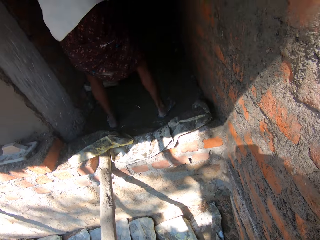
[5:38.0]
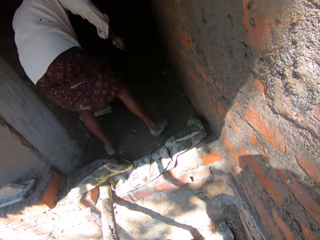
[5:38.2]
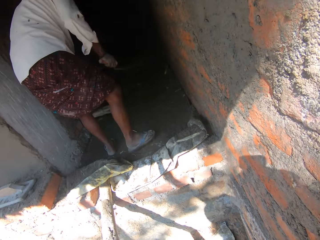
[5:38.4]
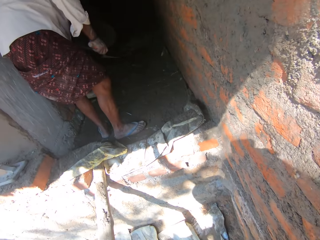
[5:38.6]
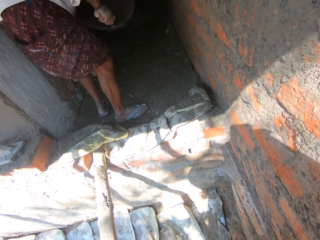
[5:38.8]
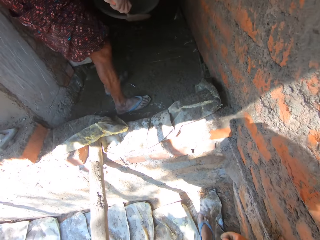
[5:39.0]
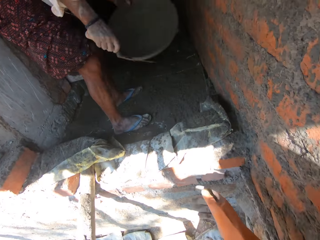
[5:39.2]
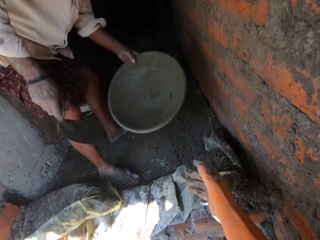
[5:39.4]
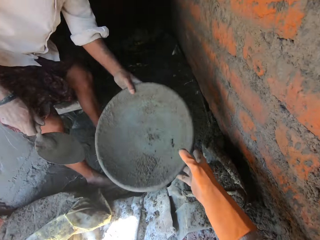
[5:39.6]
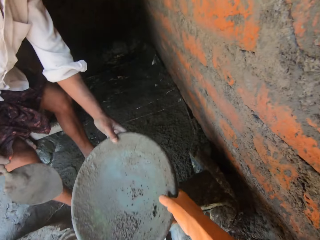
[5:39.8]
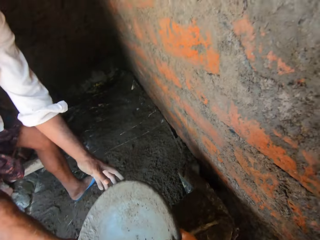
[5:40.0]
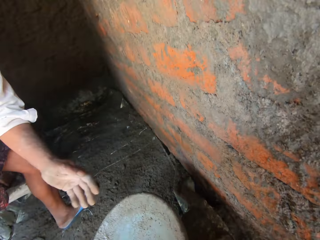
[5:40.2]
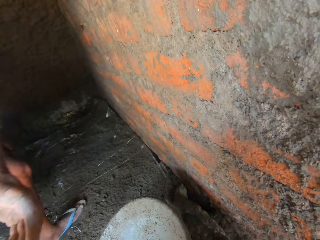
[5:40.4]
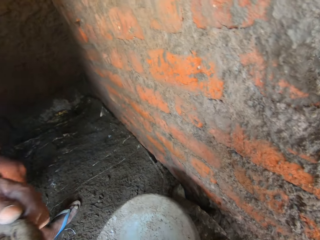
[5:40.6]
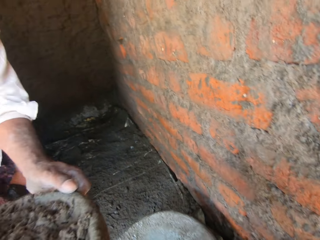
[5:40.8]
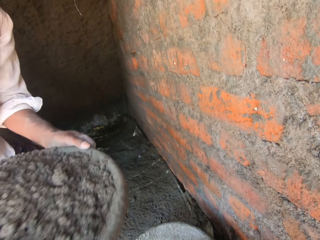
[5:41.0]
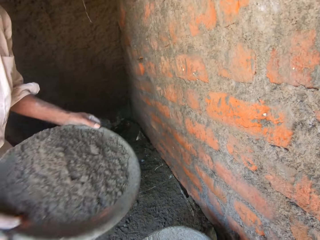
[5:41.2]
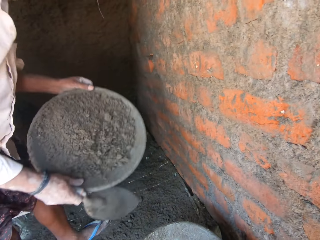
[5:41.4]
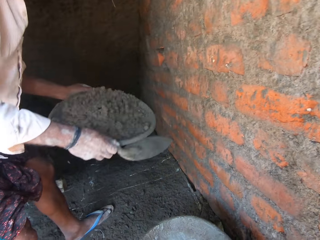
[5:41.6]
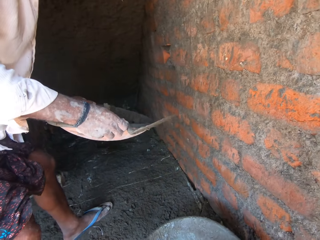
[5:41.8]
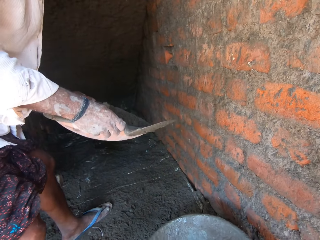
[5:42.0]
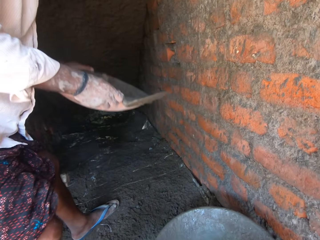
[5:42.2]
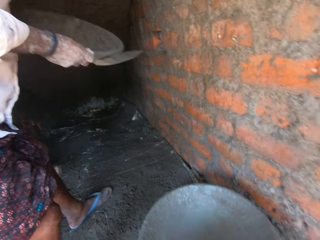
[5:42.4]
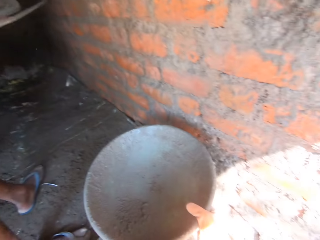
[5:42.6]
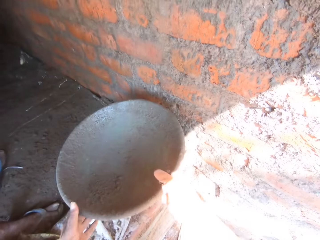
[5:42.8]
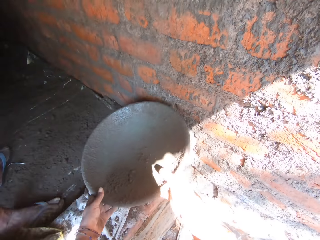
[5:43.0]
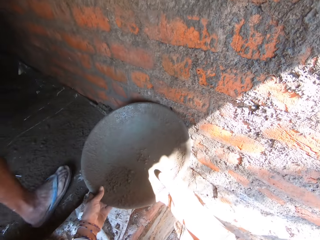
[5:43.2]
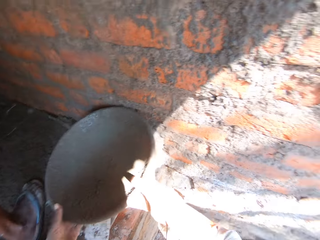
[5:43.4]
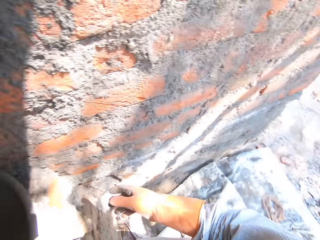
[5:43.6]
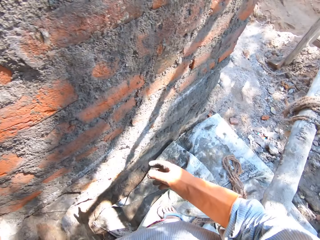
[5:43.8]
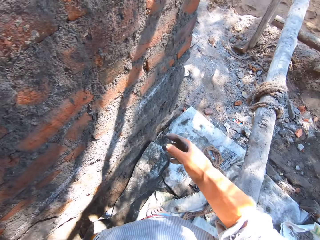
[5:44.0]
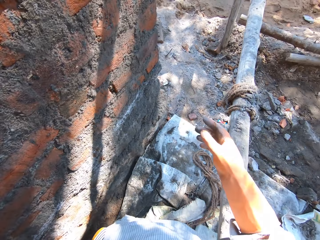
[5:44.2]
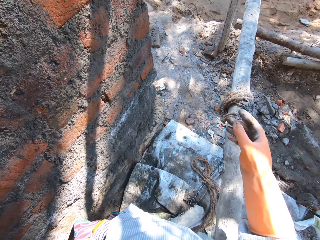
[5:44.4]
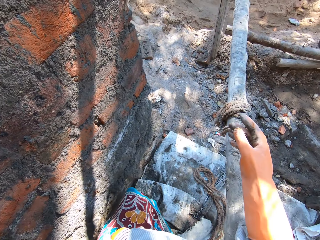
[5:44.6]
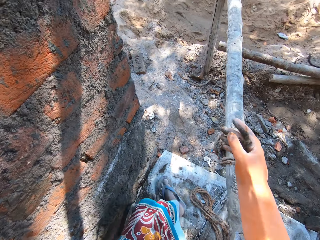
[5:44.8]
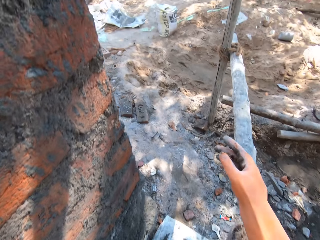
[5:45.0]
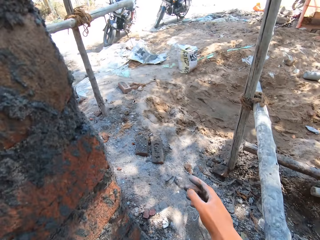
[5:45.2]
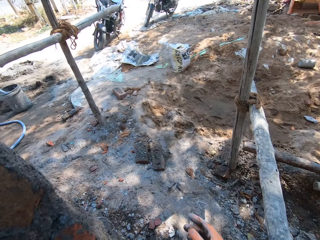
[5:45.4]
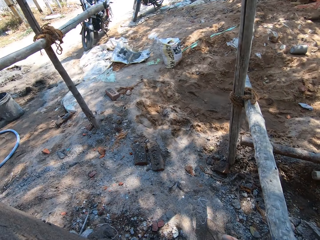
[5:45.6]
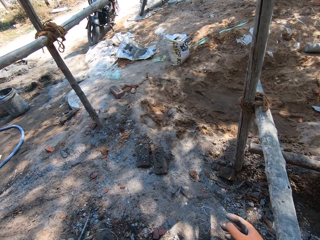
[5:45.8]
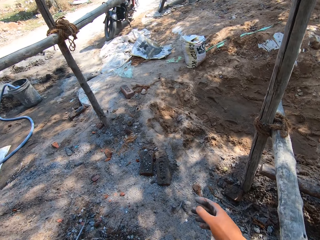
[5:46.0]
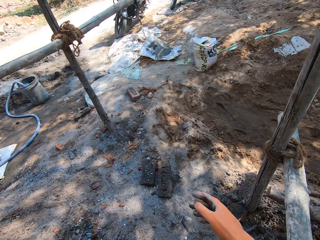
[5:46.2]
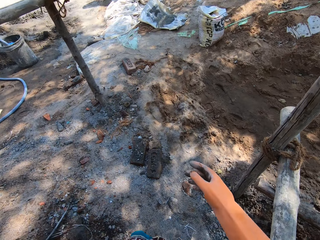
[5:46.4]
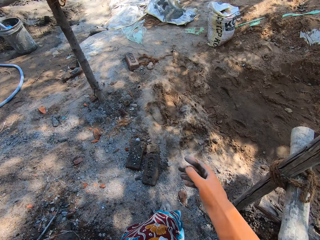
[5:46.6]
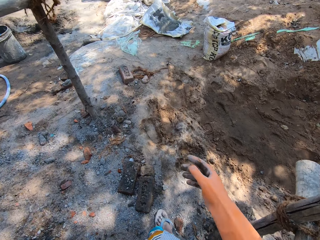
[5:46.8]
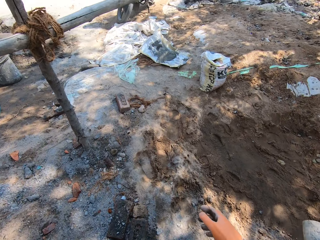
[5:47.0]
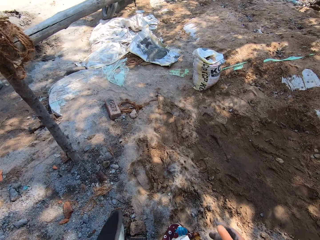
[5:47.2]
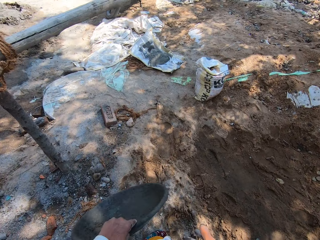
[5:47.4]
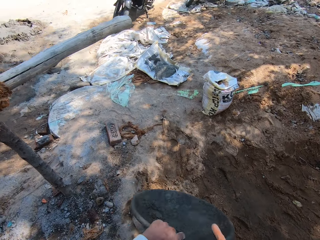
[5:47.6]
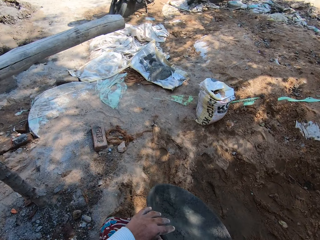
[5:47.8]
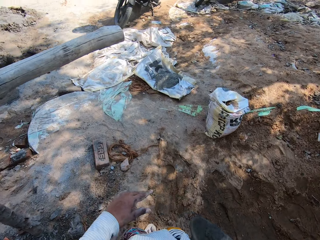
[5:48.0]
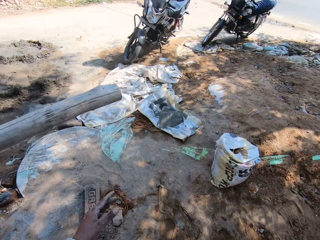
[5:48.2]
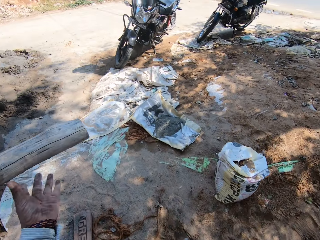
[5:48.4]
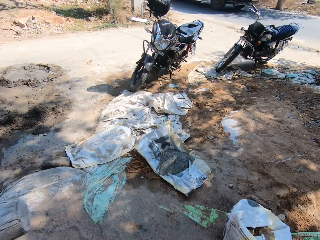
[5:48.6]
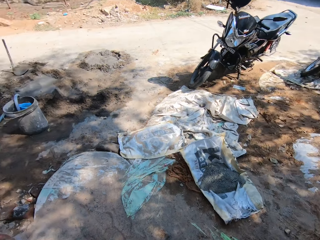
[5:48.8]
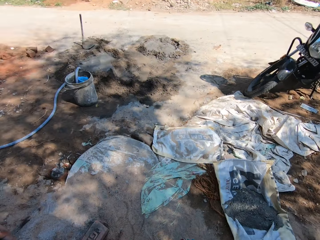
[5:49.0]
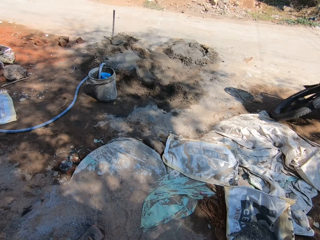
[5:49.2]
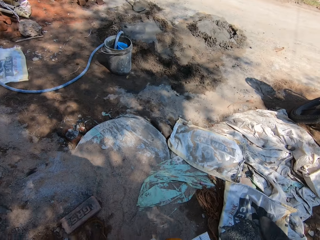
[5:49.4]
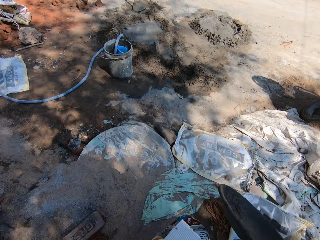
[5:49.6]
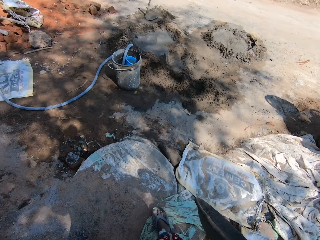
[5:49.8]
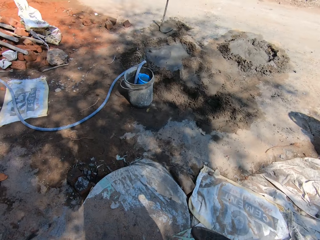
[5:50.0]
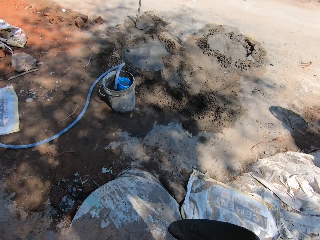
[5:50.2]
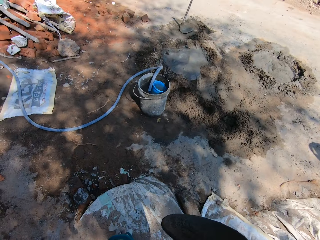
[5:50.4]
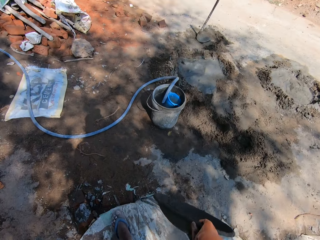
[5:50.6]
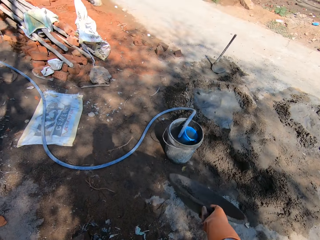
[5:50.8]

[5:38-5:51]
The camera wearer receives a basin or bucket from a man. They give the man the basin. They talk with the man. They walk around the site. They pass the bucket to the right hand. They touch the wood.

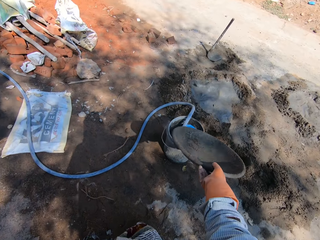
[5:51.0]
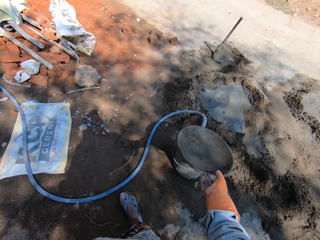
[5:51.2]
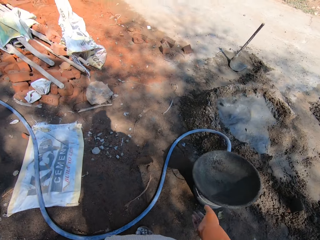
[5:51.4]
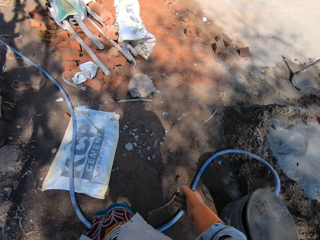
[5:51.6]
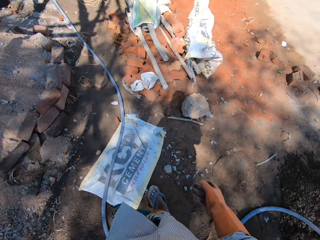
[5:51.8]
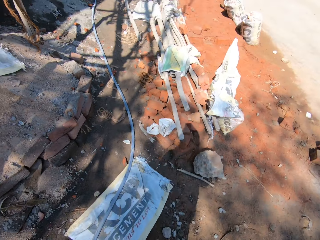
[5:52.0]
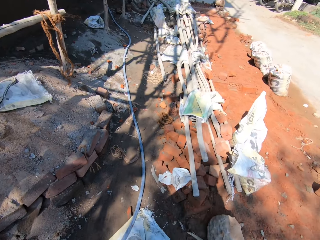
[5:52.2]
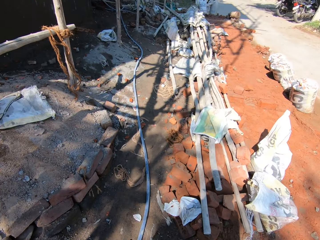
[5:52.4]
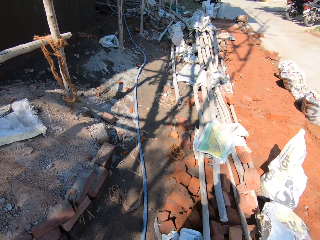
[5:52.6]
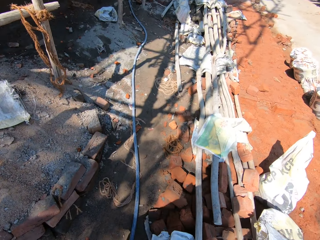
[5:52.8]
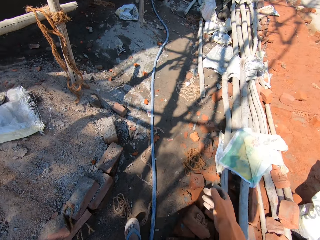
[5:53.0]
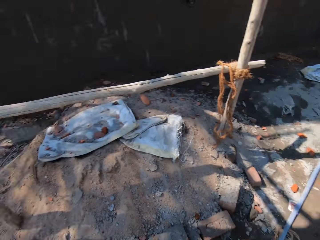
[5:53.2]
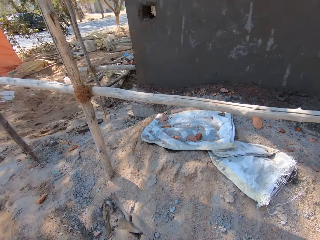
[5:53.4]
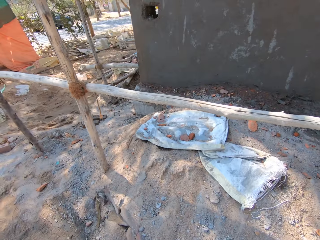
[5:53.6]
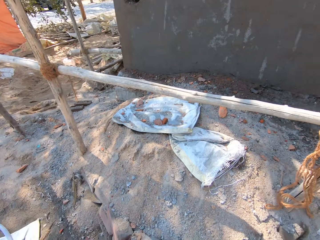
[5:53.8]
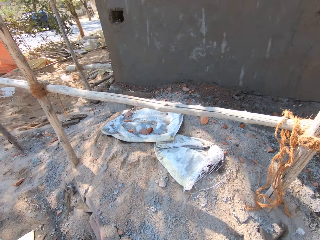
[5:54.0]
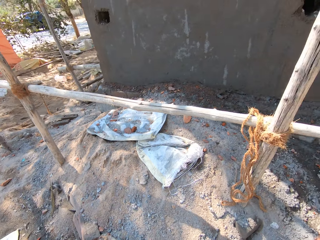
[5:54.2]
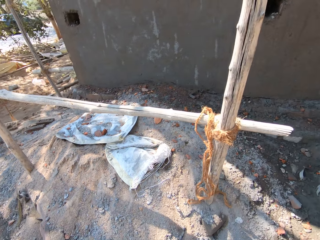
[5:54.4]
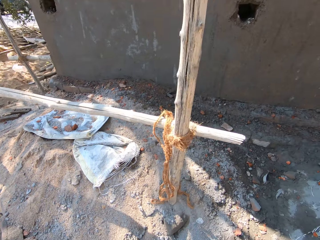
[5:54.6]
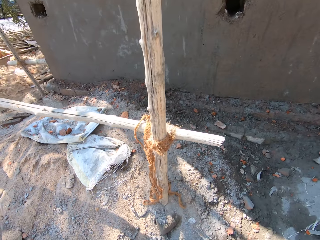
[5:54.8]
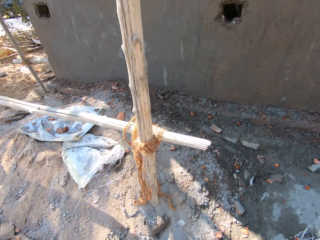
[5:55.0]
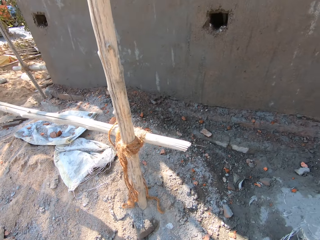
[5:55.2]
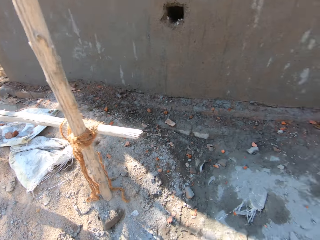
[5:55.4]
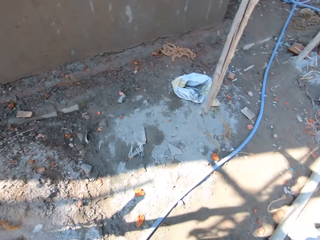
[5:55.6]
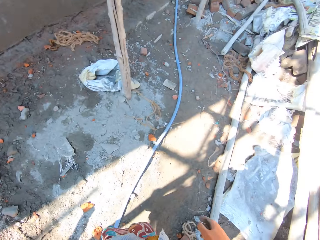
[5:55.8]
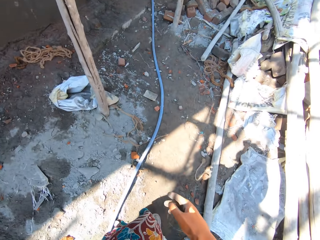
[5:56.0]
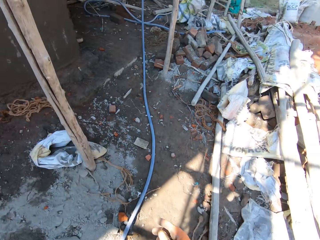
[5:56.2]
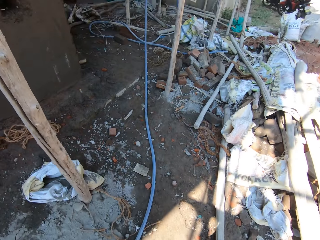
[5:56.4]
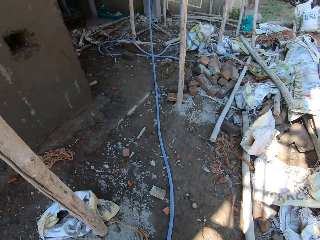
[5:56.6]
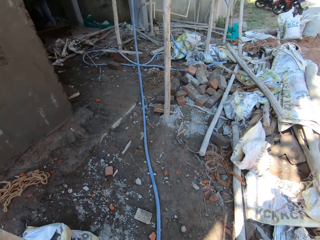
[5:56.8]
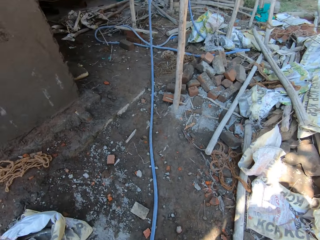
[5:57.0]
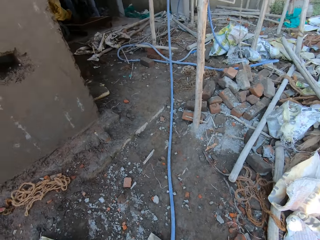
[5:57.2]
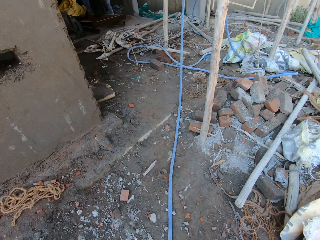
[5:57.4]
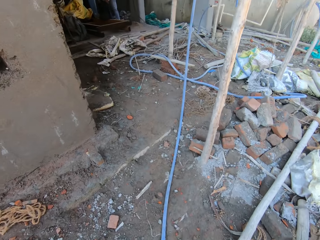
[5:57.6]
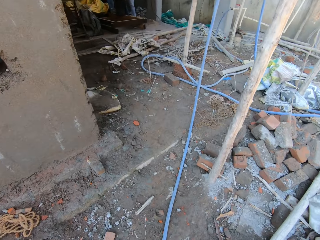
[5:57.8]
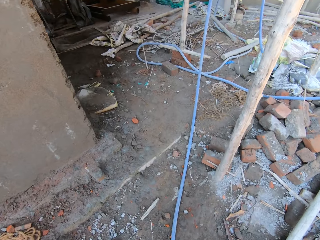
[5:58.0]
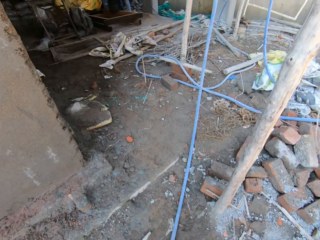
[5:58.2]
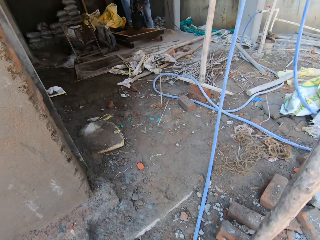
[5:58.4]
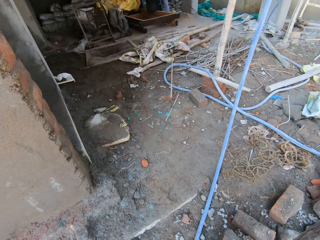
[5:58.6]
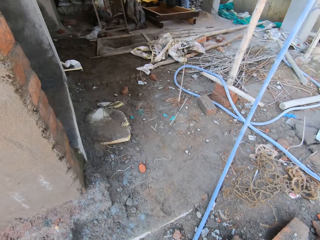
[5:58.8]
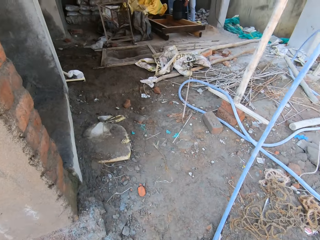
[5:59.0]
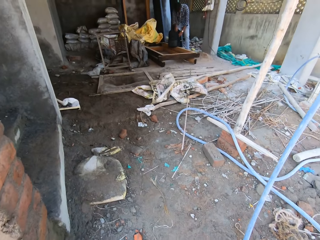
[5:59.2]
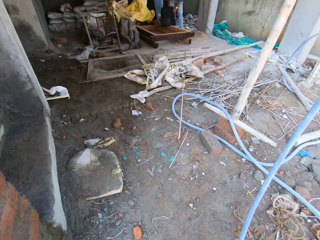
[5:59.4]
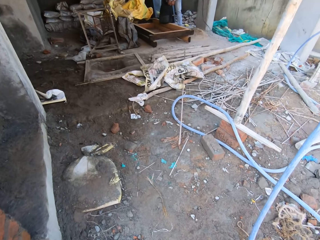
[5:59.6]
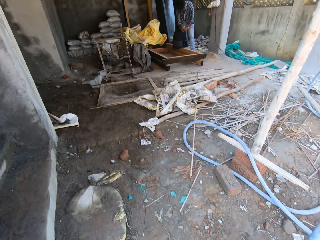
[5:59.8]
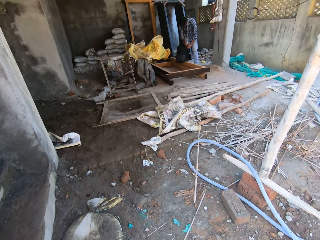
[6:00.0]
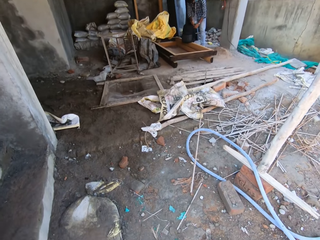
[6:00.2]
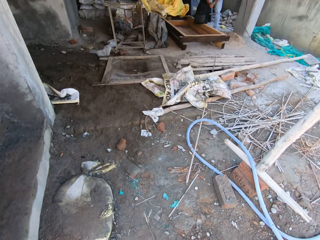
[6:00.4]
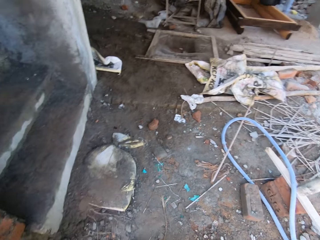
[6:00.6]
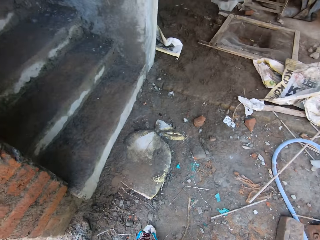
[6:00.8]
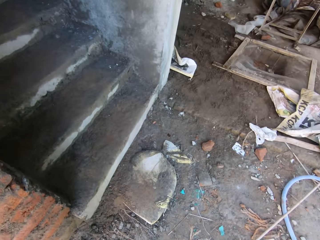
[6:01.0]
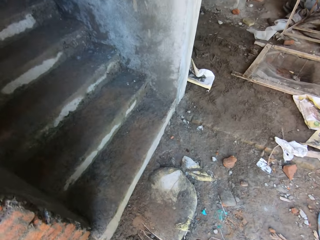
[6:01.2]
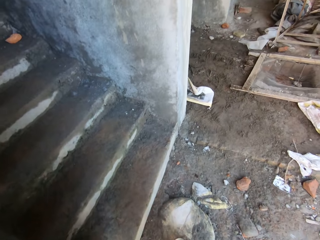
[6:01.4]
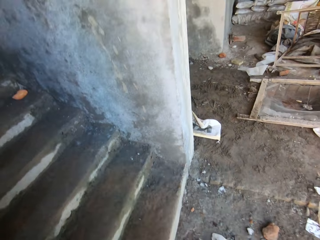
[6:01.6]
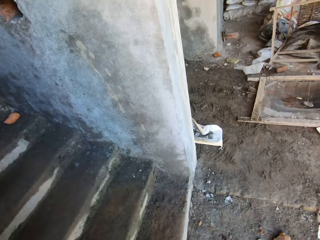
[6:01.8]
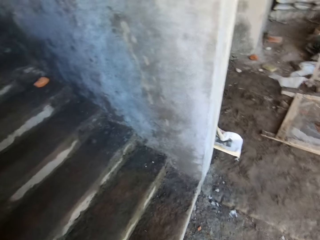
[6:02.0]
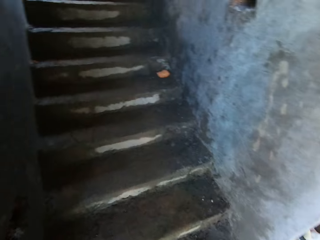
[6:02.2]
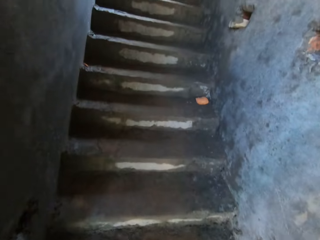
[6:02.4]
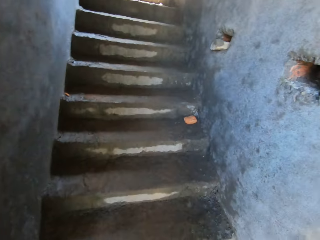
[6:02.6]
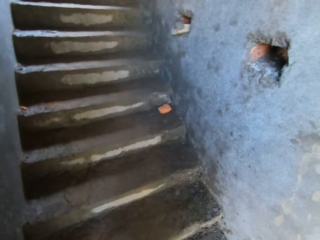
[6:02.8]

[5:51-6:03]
The camera wearer drops a basin. They walk around the site. They look around. They walk around.
